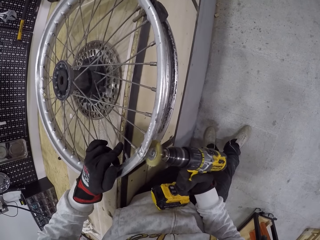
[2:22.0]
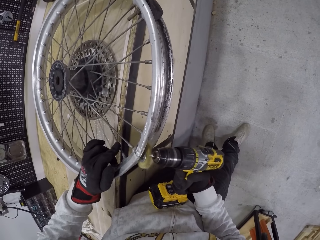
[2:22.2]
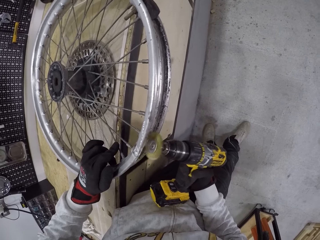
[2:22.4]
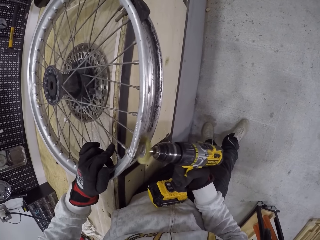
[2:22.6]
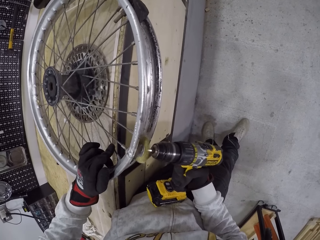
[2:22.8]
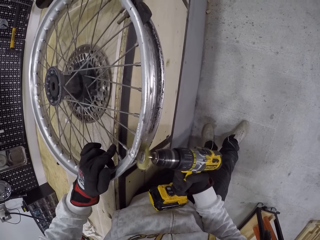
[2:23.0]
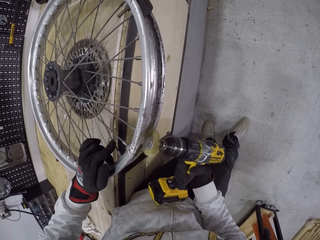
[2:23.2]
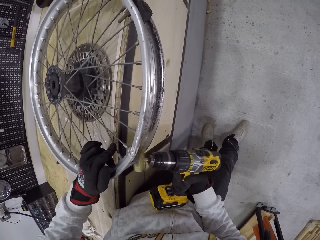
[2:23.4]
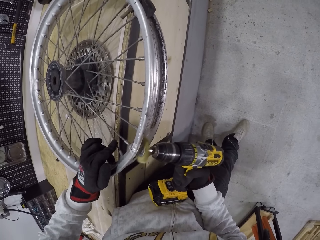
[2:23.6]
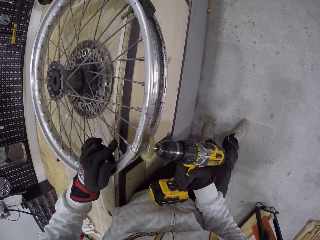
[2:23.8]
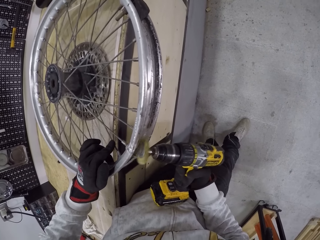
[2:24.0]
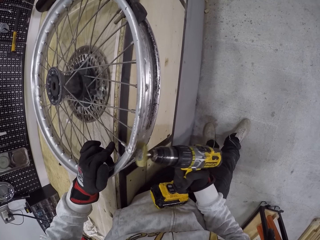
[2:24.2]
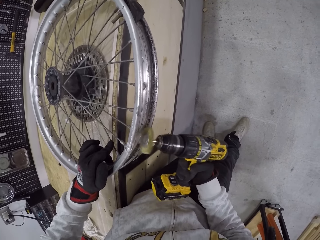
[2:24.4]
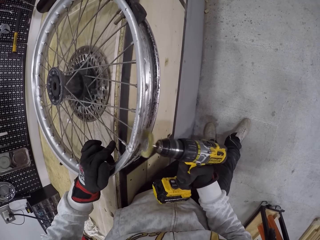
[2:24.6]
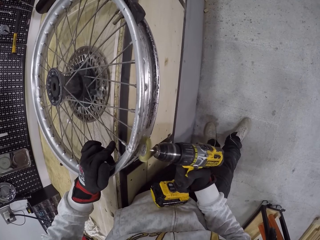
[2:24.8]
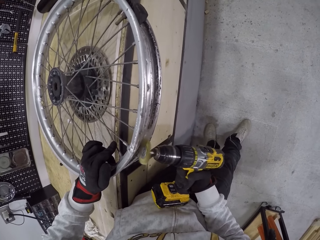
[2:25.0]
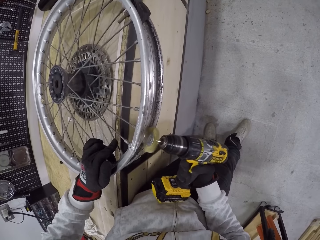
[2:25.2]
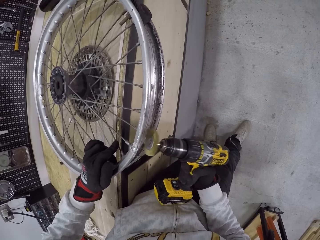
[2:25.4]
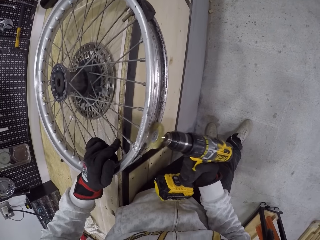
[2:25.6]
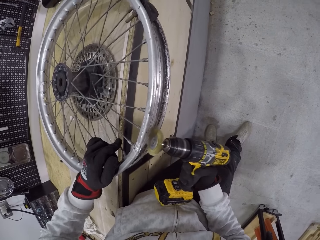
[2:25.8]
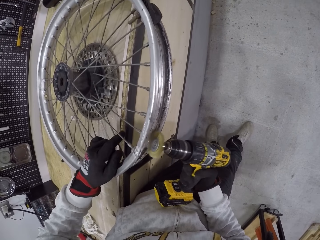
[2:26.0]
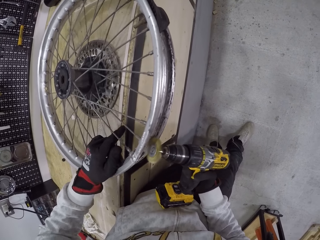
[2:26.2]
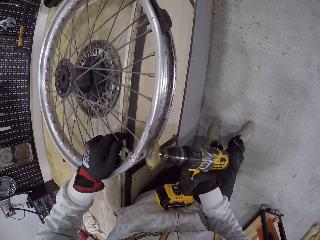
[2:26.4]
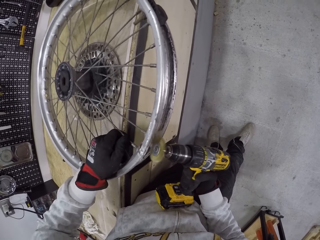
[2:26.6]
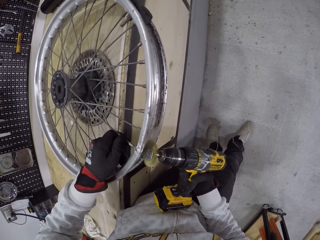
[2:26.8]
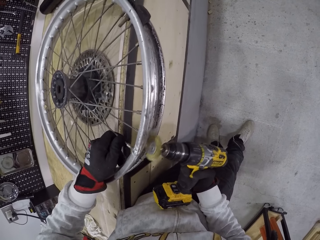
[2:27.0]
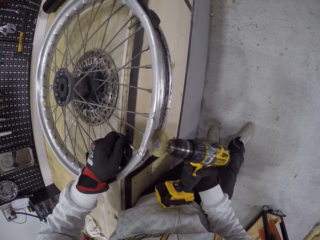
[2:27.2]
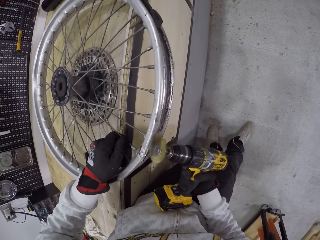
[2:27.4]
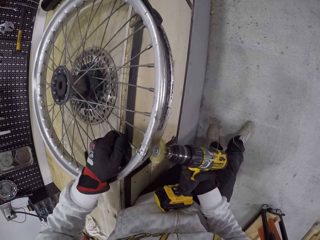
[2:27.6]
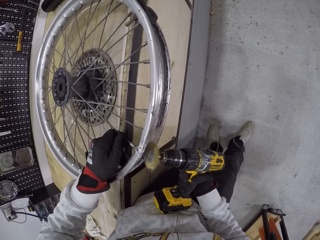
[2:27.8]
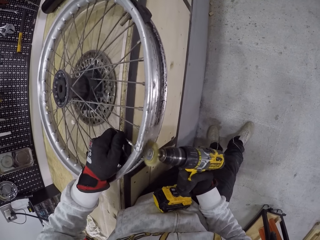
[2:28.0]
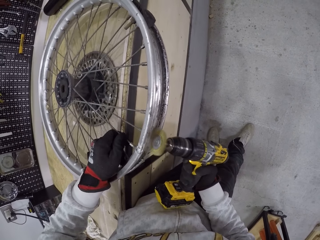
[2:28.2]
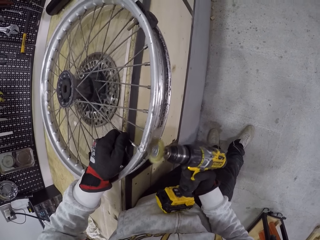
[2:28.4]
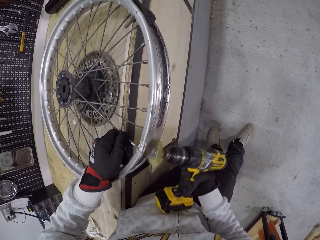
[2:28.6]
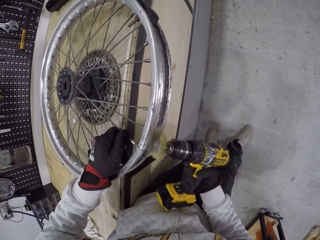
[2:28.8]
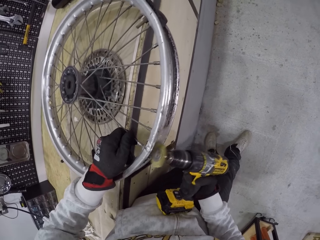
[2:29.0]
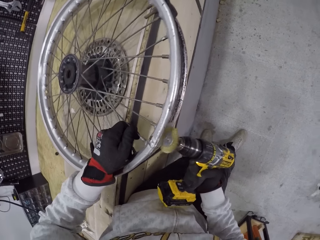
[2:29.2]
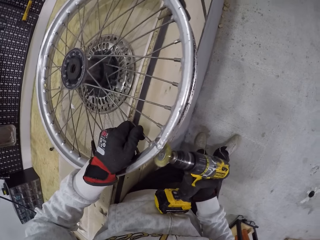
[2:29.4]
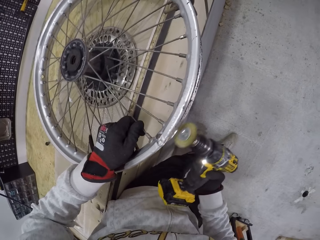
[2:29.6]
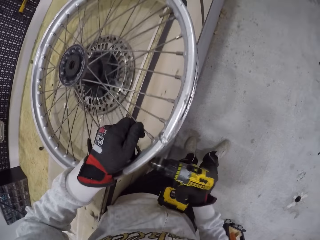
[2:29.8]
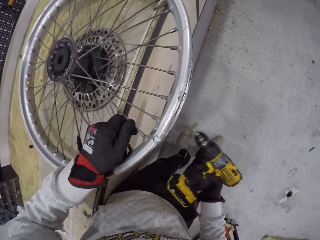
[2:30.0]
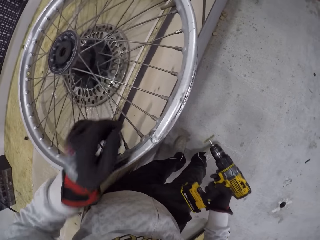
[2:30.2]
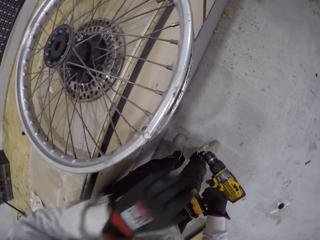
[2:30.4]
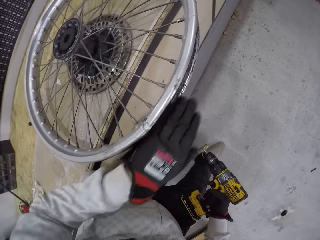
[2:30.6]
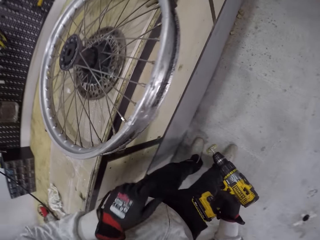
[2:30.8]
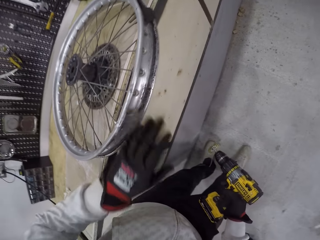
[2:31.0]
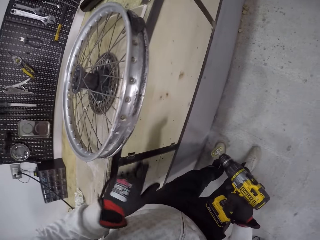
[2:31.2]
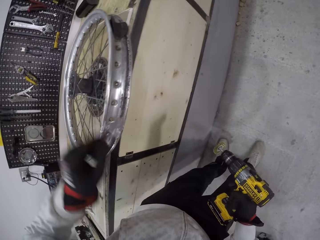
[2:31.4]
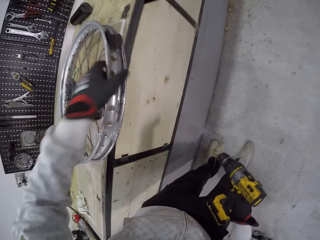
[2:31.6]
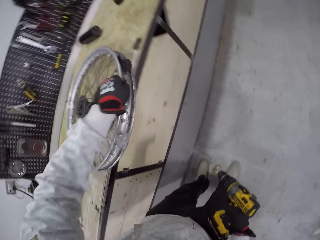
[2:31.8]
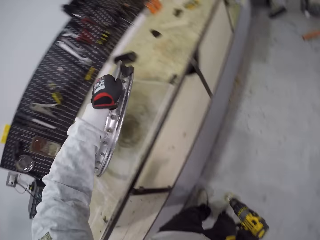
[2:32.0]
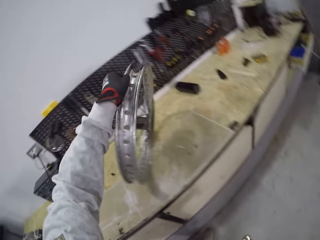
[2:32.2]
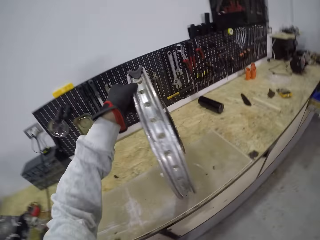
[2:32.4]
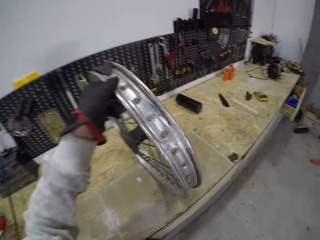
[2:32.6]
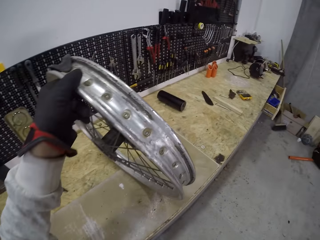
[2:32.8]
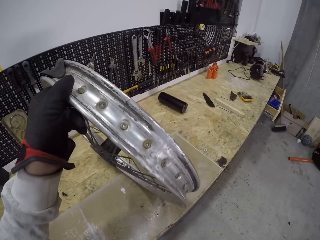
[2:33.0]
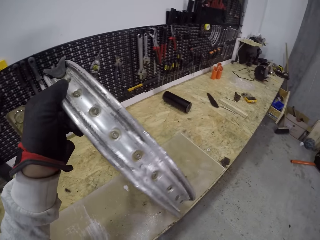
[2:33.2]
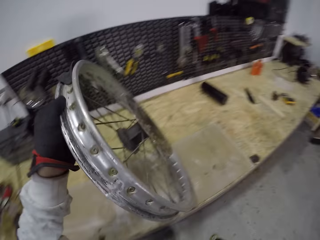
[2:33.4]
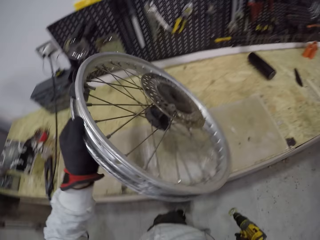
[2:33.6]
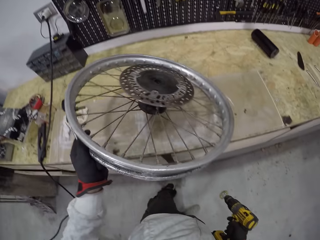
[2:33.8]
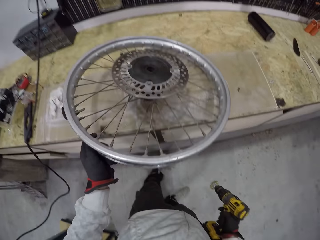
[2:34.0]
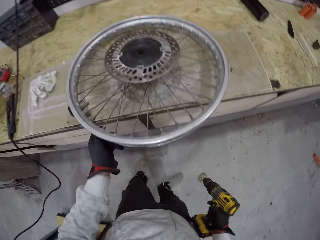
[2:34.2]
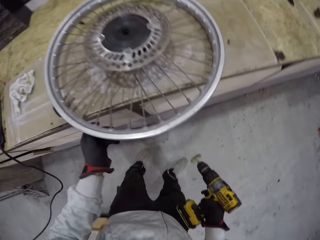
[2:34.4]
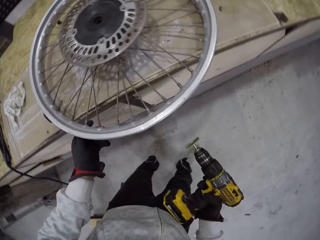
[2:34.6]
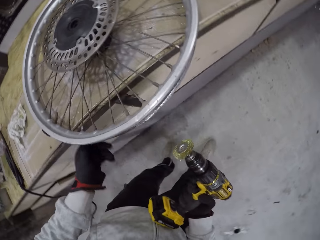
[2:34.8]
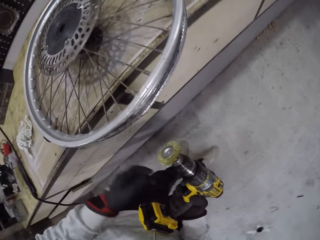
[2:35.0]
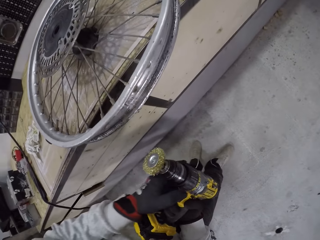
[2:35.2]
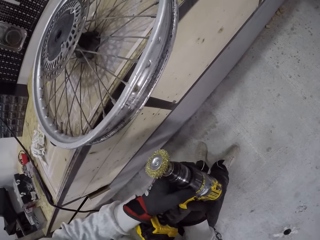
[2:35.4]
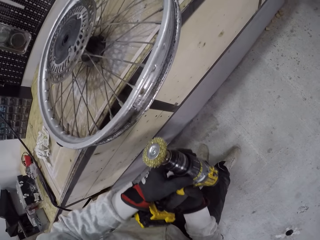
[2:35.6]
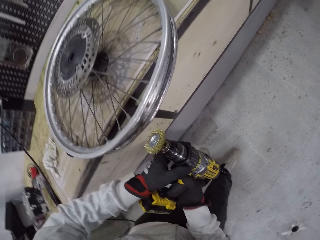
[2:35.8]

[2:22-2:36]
The camera wearer dusts a bike wheel or rim with his left hand. He picks up the bike wheel from the table with his left hand. He looks at the rim. He drops the bike wheel on the table with his left hand.

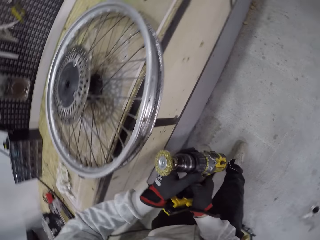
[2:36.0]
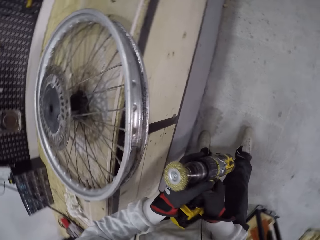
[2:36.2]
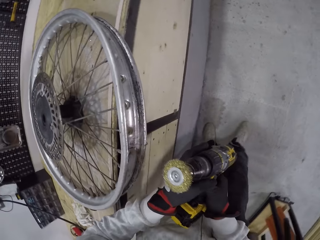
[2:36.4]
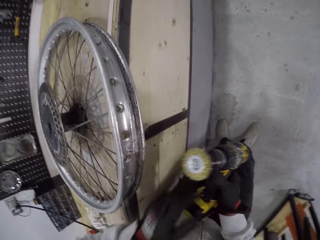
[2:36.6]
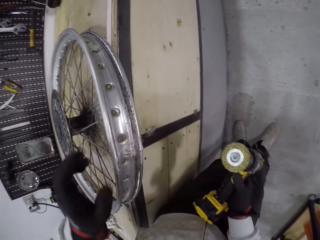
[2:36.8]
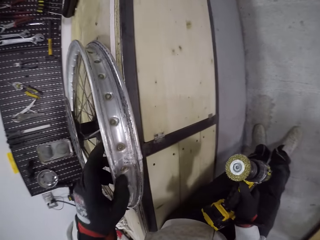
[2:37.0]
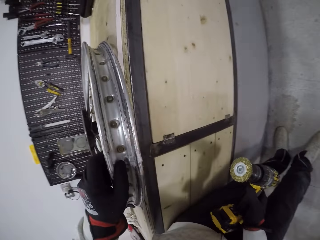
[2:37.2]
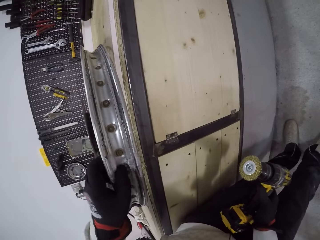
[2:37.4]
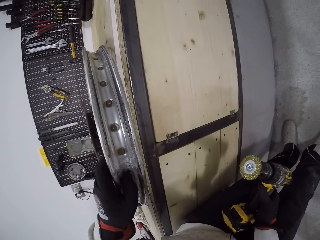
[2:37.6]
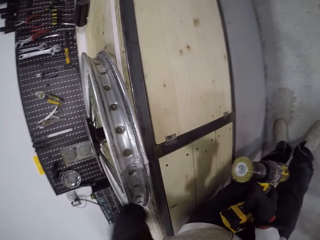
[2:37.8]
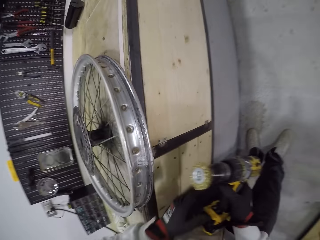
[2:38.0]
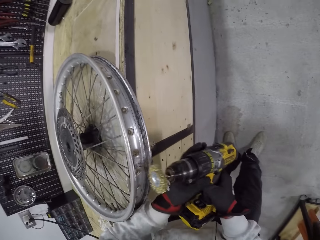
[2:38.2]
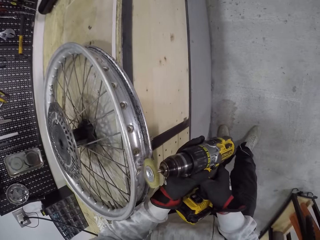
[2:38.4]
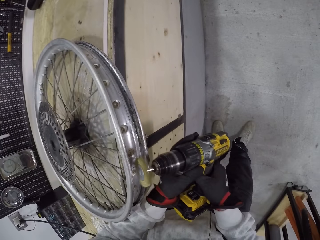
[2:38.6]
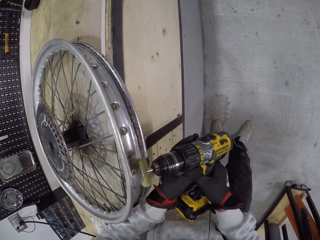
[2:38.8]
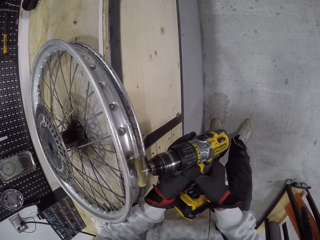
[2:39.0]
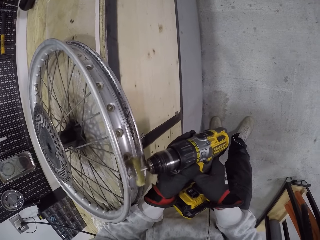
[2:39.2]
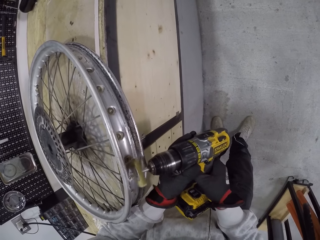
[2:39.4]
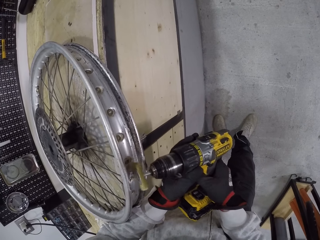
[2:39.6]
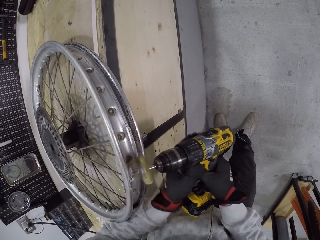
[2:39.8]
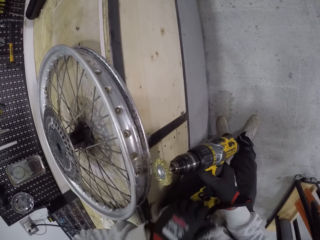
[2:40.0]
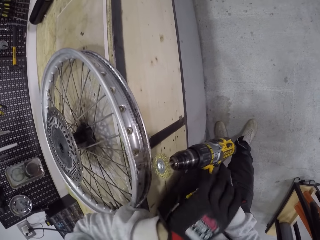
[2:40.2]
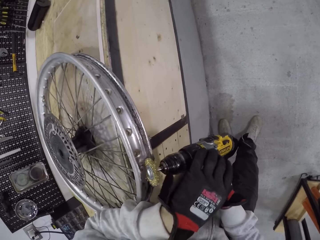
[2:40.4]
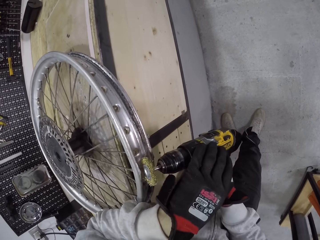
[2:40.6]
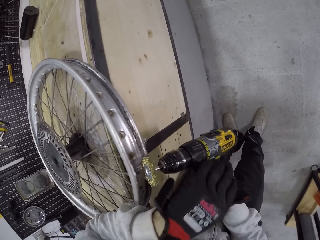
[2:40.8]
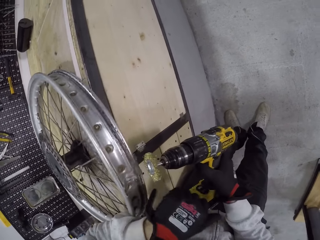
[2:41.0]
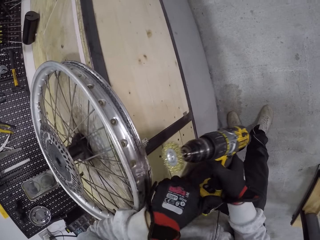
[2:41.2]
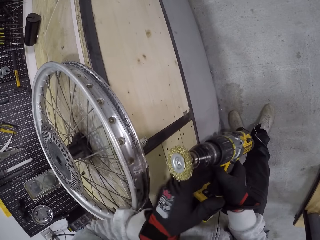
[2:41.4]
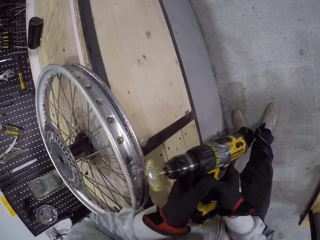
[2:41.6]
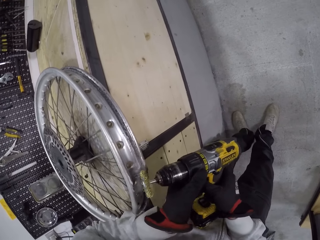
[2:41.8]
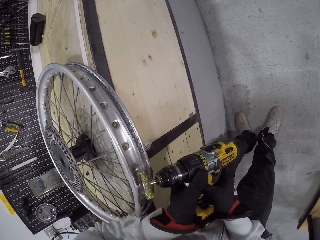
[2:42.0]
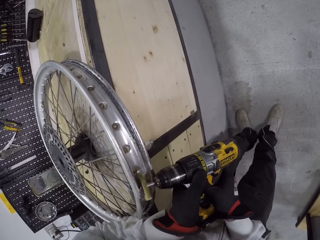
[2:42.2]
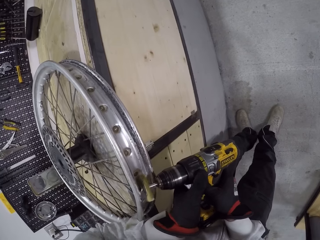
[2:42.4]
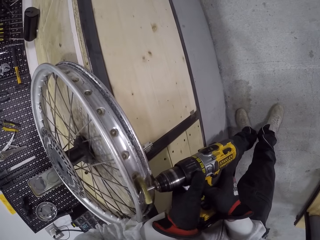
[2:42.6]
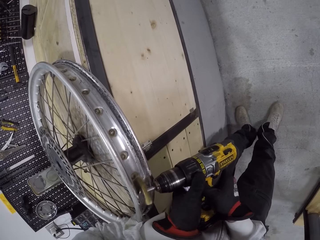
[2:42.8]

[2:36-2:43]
The camera wearer holds a grinder with both hands. He touches a rim with his left hand. He holds the bike wheel with his left hand. He holds the drill brush with both hands. He switches on the grinder. He brushes the bike wheel with the drill brush using both hands. He adjusts the grinder. He grinds the rim with the grinder.
